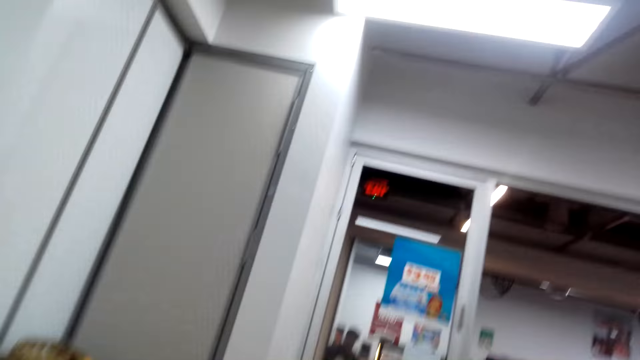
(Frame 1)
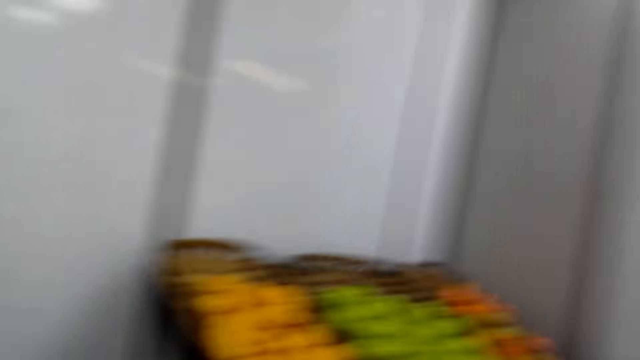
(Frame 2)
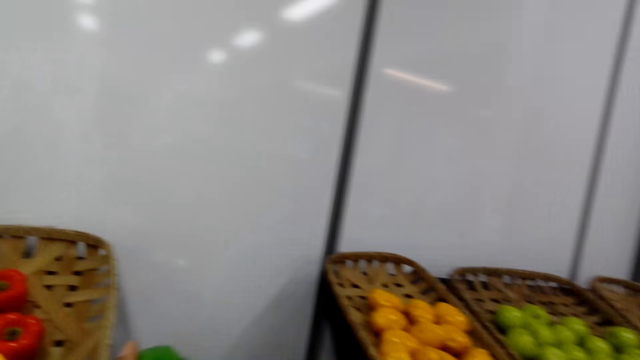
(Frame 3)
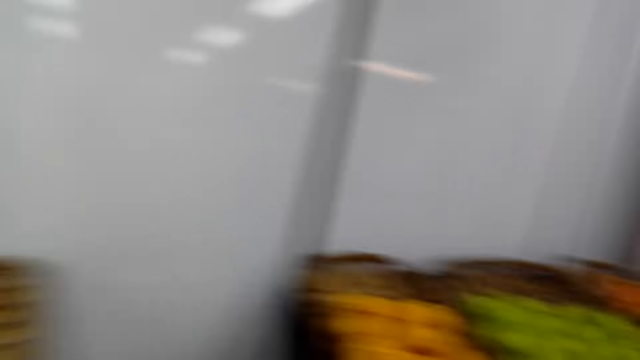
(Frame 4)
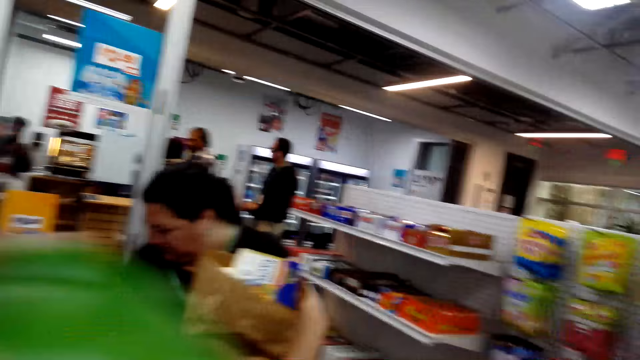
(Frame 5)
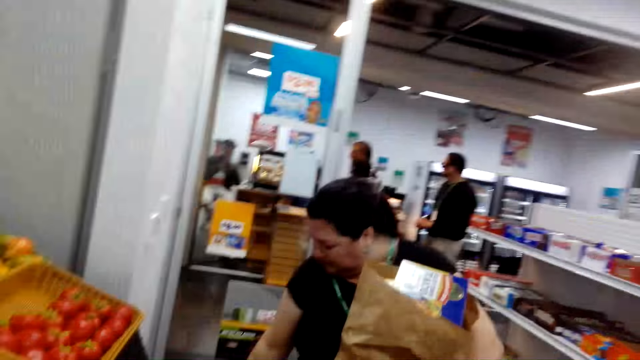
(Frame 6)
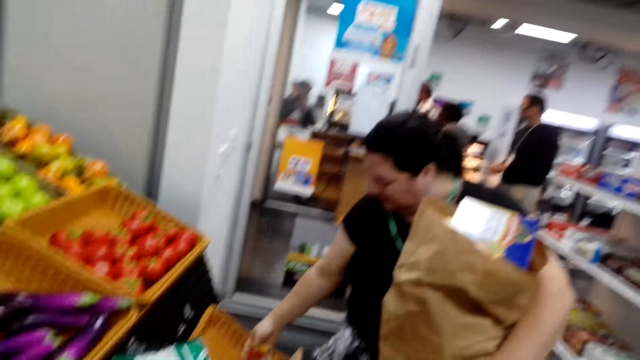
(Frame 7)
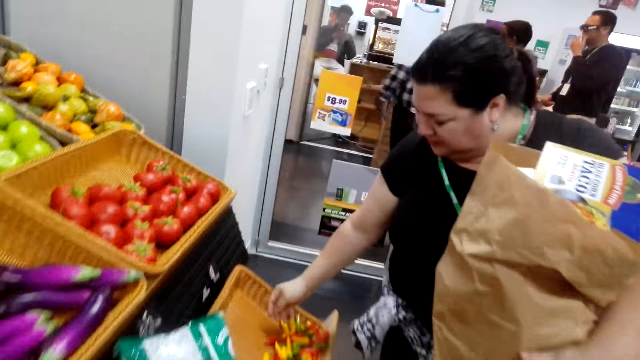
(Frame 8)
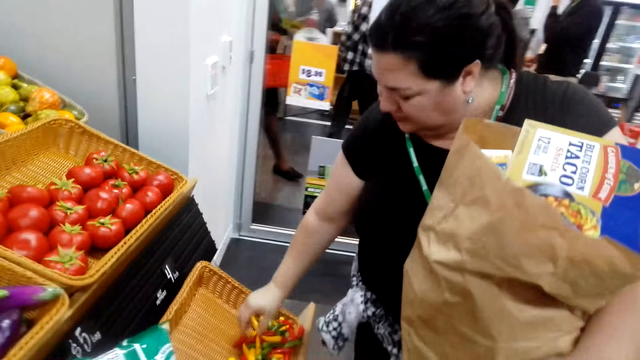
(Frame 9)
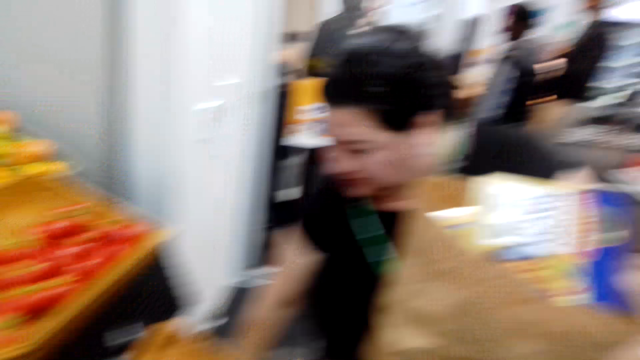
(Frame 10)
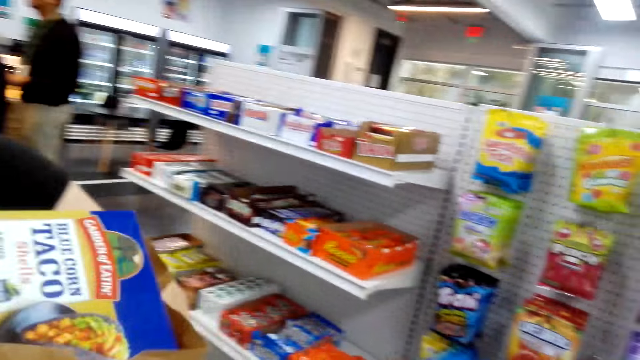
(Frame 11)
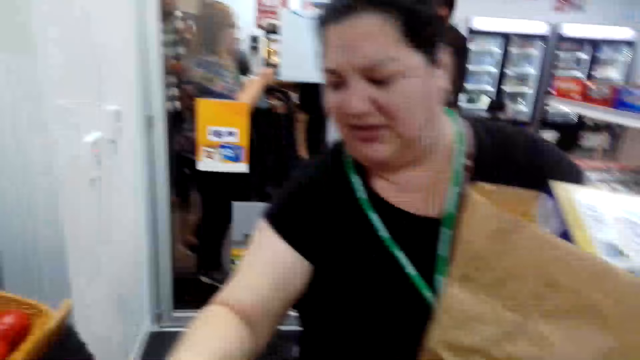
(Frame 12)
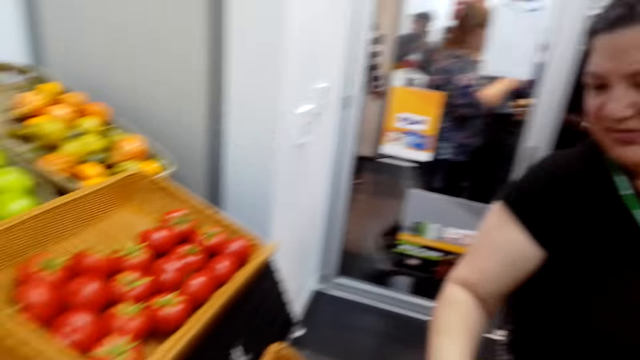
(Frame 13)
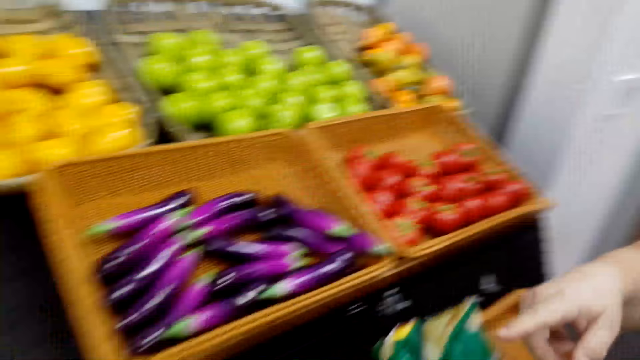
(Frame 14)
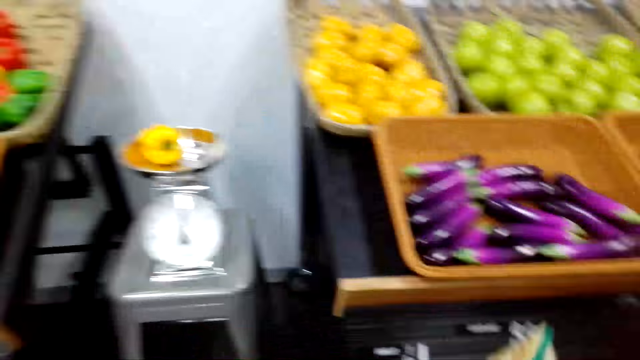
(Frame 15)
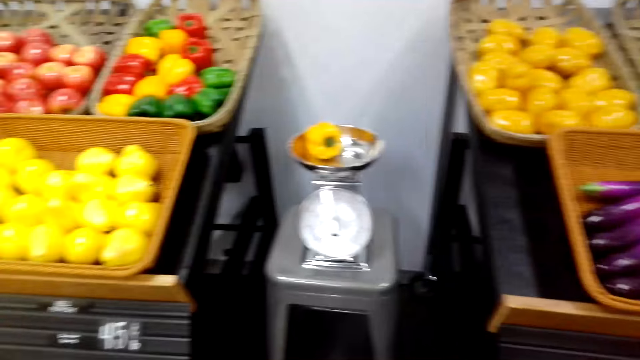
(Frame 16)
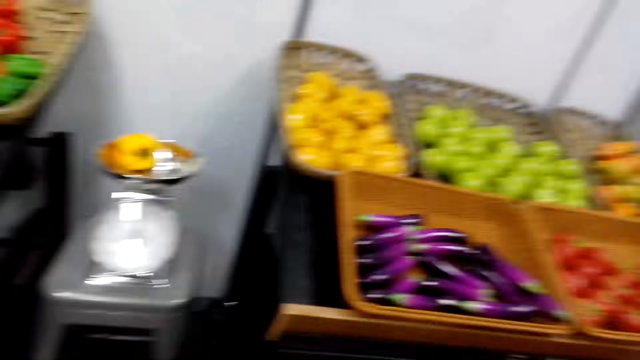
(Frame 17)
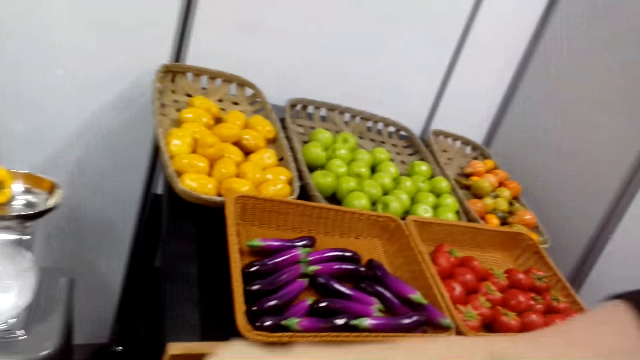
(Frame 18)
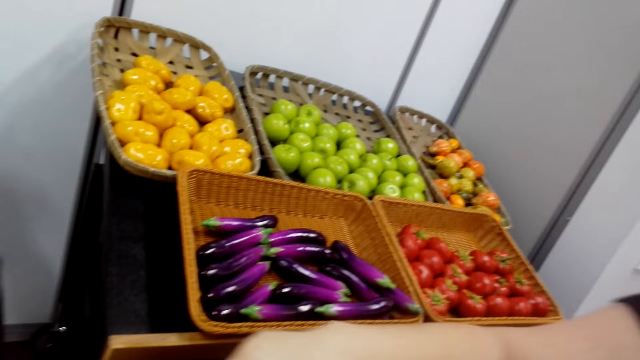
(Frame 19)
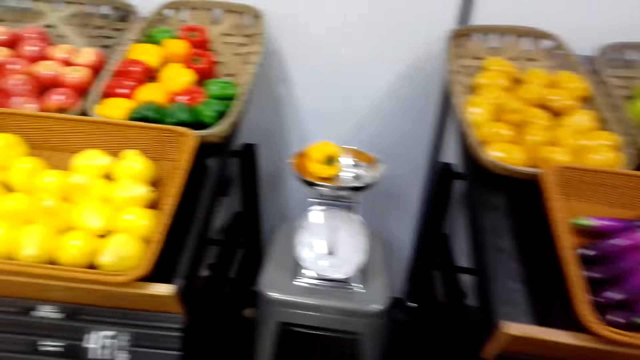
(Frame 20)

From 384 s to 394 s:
The camera wearer puts a pepper in the basket. They look around. A lady picks peppers on the basket. The camera wearer converses with the lady. The lady gives the camera wearer snacks. The camera wearer picks a snack from the lady. They walk in the room and look around.

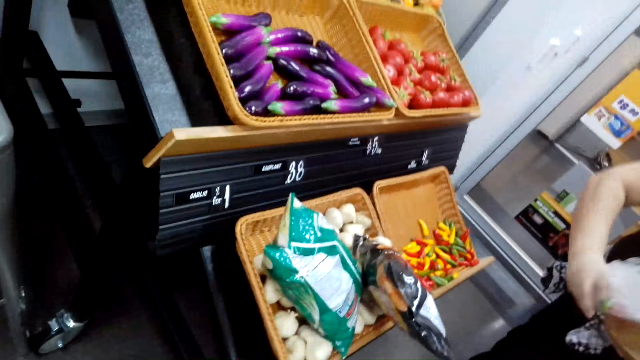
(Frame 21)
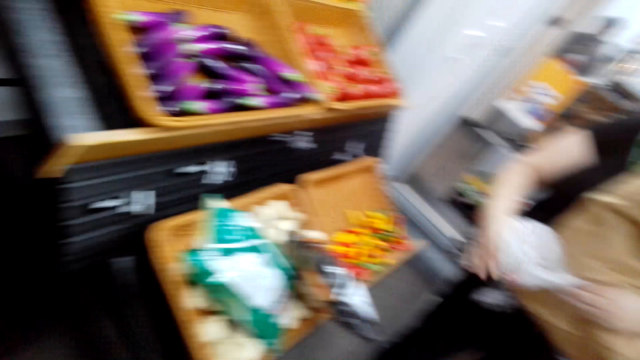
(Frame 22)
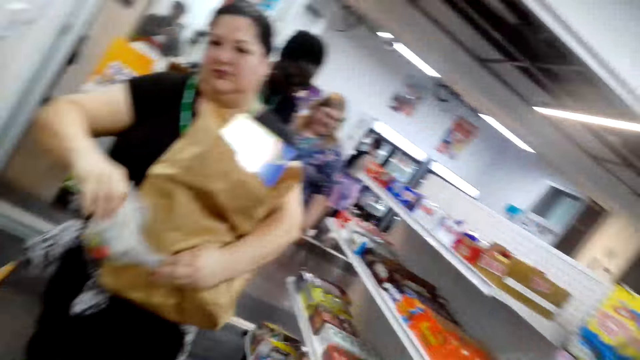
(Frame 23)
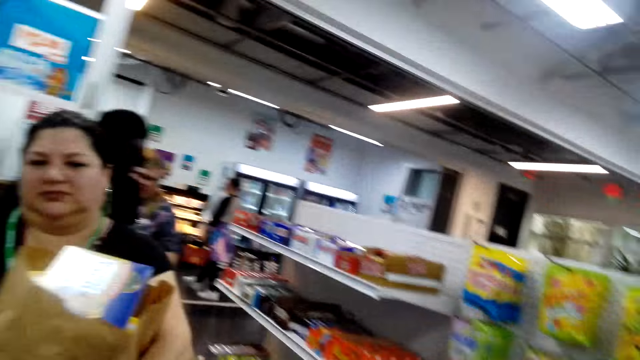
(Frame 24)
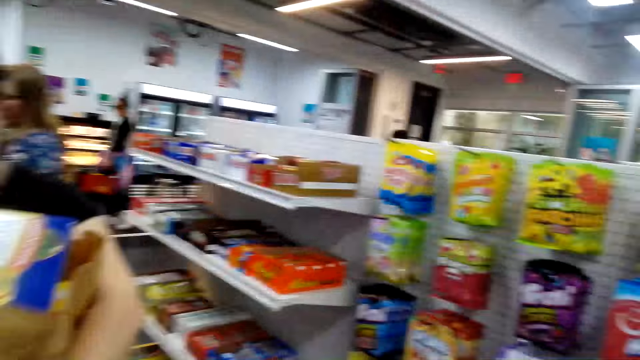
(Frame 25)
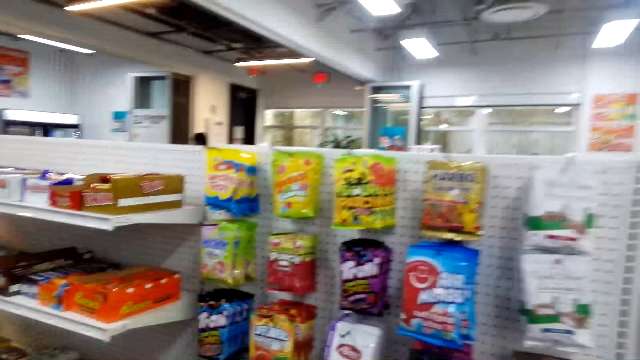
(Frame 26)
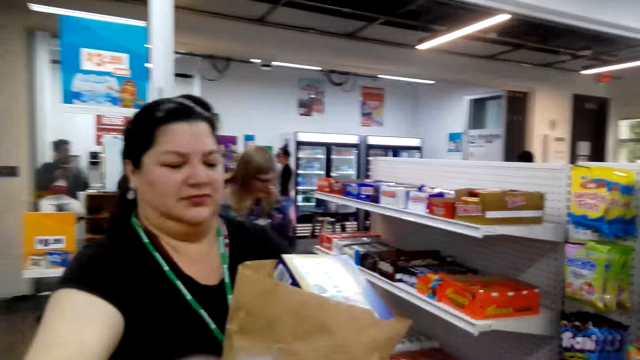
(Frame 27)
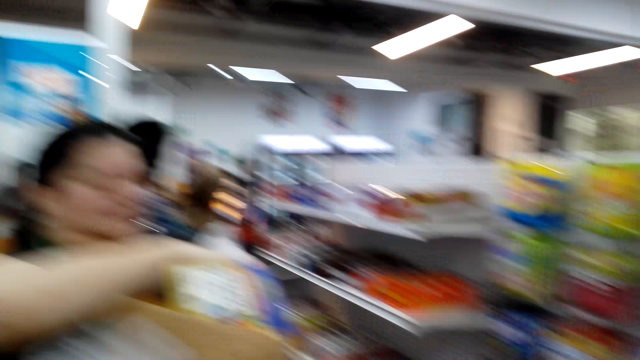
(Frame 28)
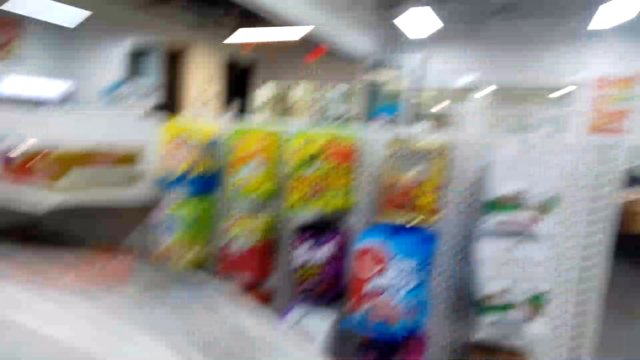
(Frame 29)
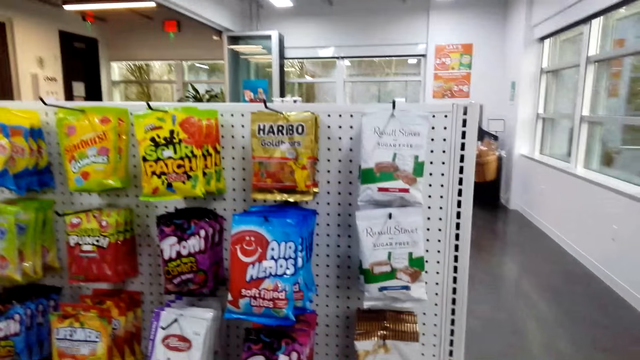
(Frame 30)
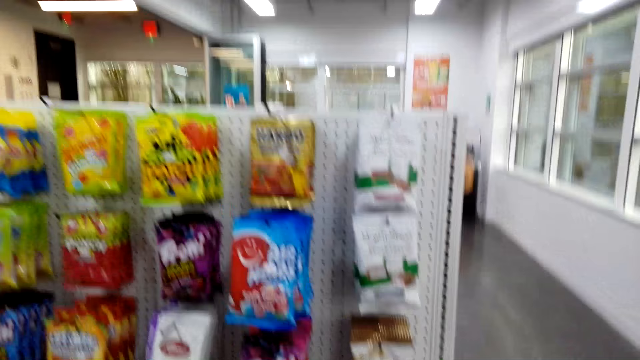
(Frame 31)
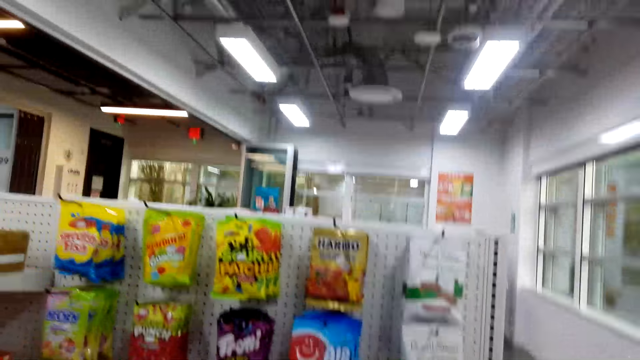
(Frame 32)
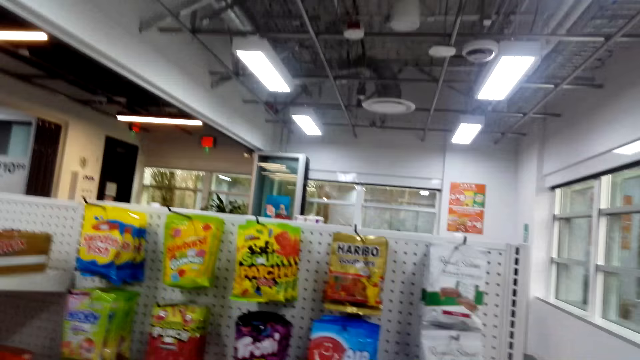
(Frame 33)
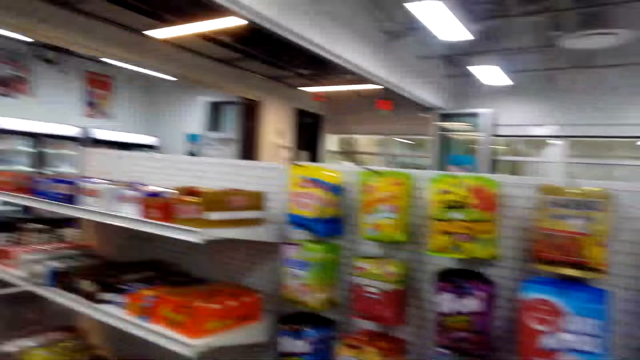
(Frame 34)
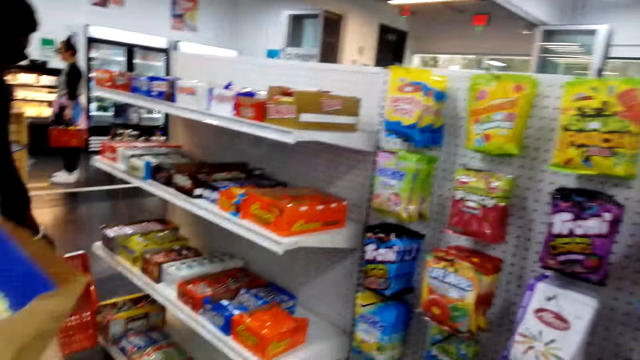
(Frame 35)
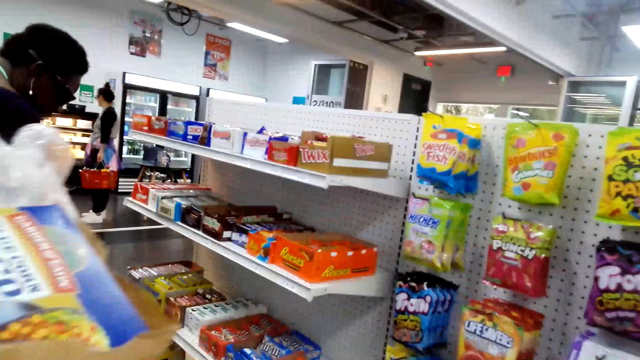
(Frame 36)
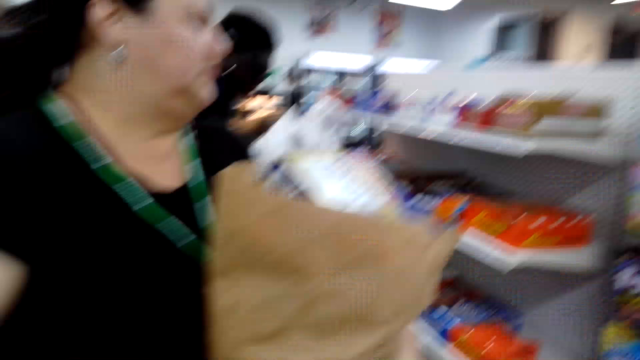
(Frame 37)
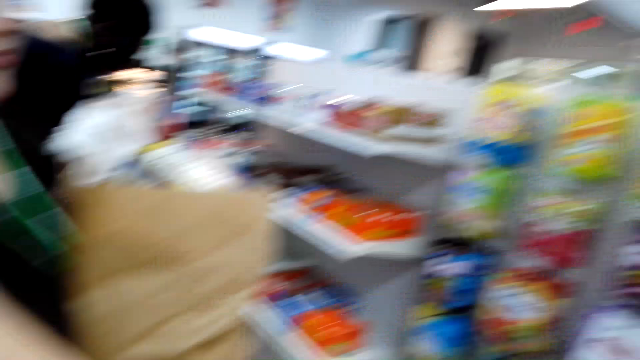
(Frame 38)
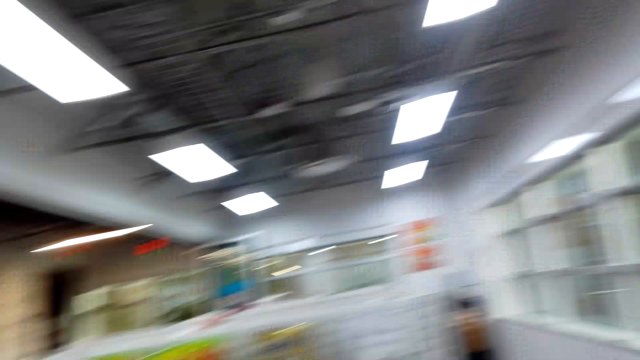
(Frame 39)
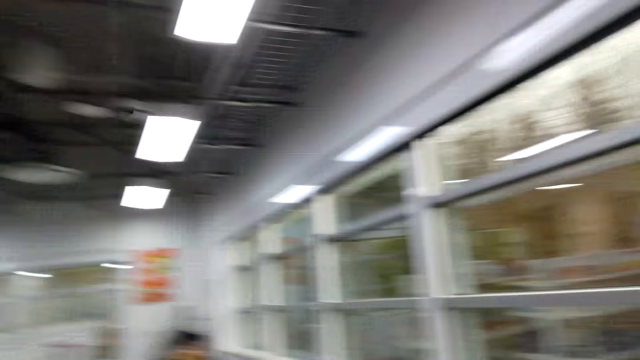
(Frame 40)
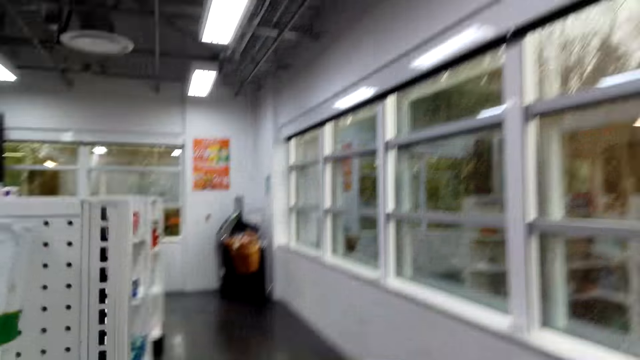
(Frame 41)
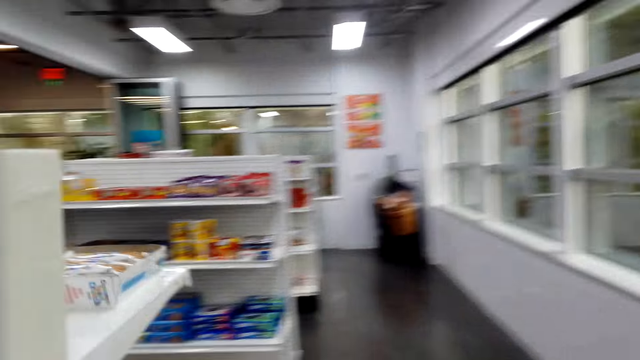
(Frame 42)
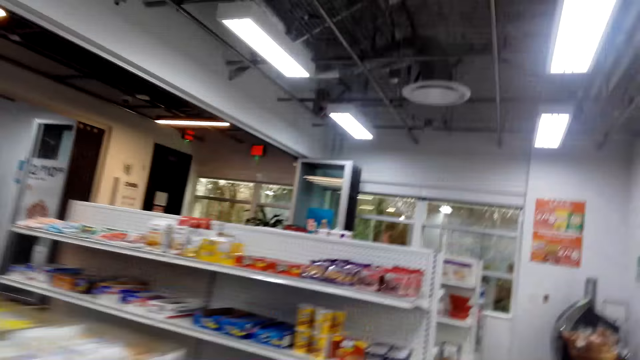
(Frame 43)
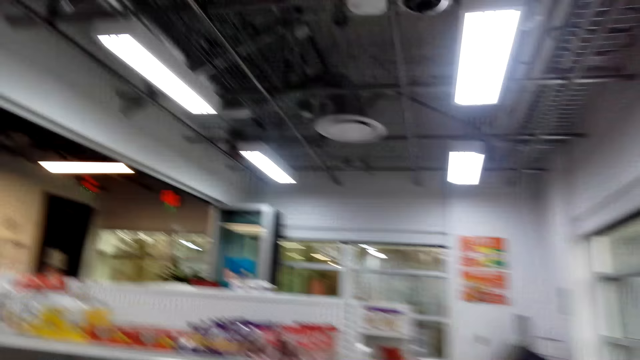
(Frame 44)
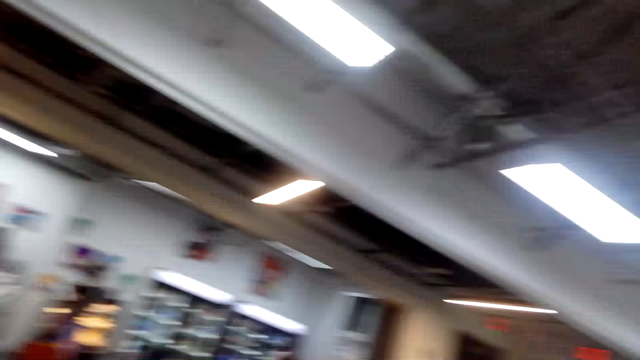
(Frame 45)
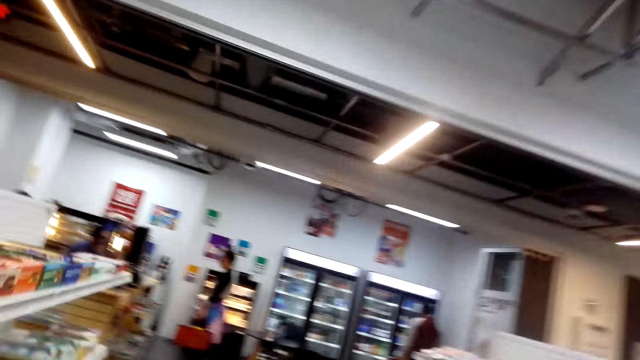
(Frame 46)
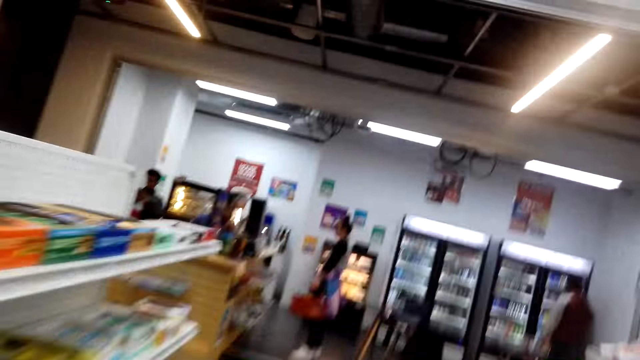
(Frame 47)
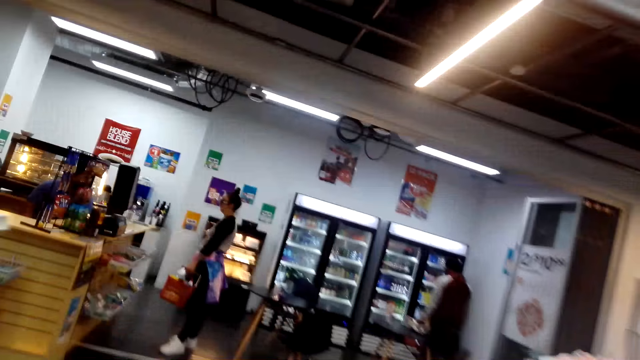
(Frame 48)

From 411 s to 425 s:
The camera wearer converses with the woman. The woman ties the paper. The camera wearer looks around. They put the paper in the paper bag. They converse with the woman. They walk in the room.
